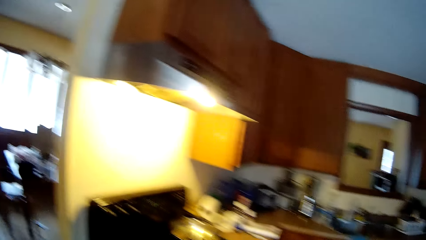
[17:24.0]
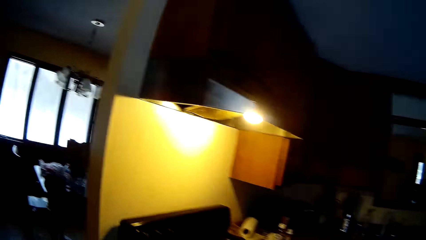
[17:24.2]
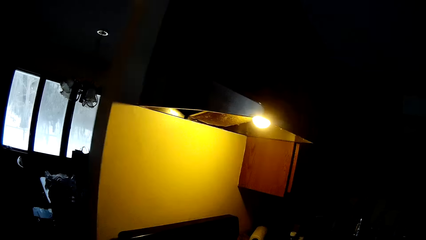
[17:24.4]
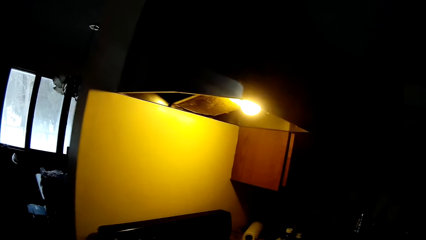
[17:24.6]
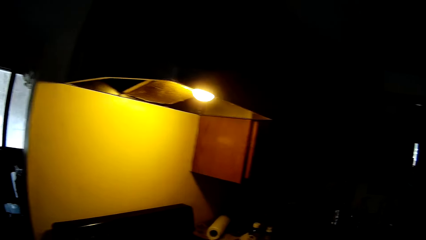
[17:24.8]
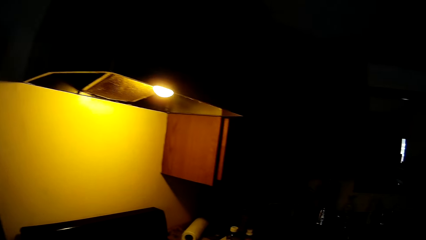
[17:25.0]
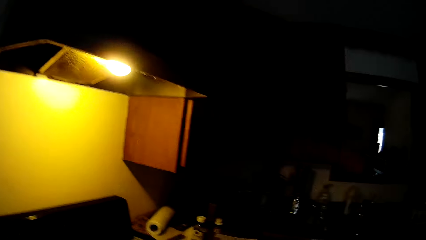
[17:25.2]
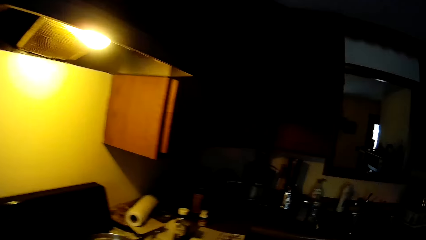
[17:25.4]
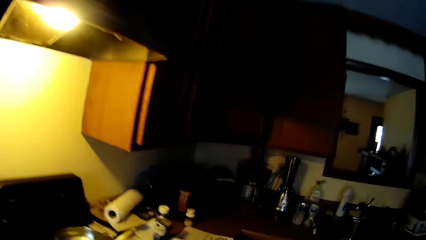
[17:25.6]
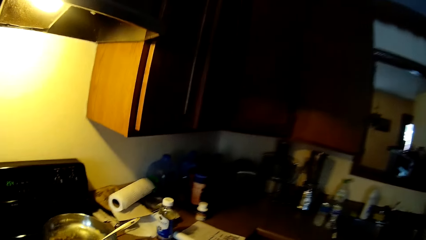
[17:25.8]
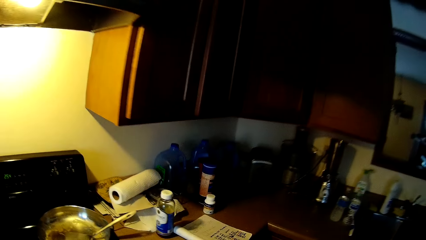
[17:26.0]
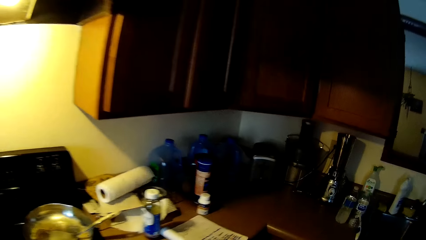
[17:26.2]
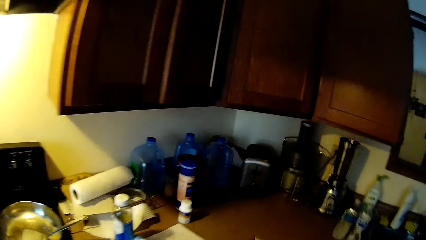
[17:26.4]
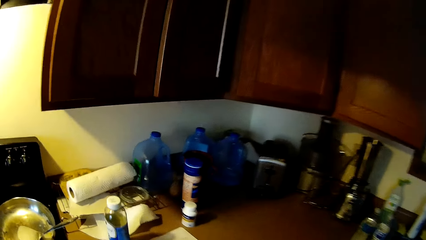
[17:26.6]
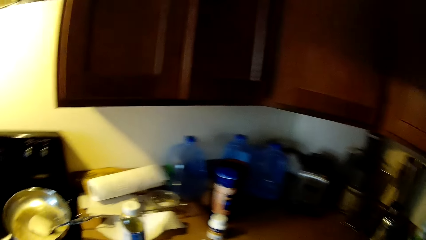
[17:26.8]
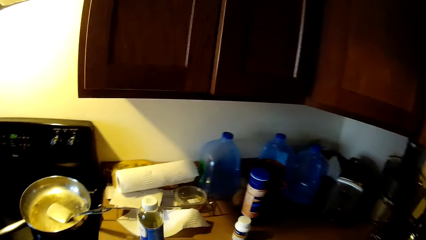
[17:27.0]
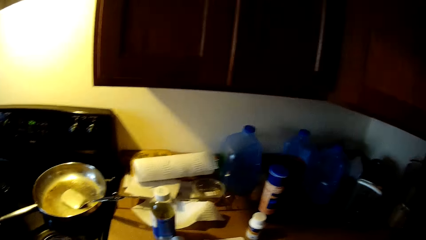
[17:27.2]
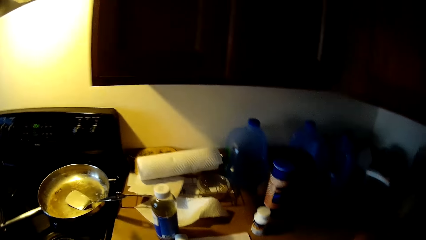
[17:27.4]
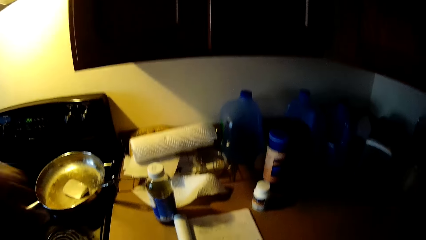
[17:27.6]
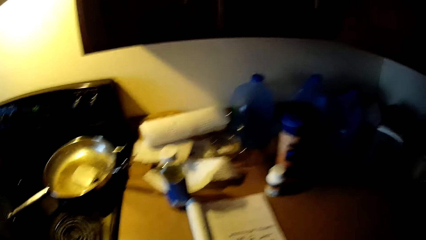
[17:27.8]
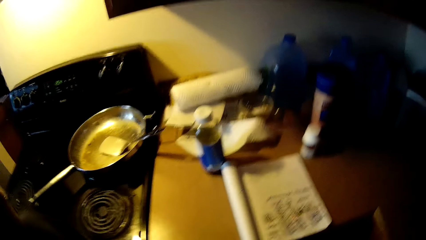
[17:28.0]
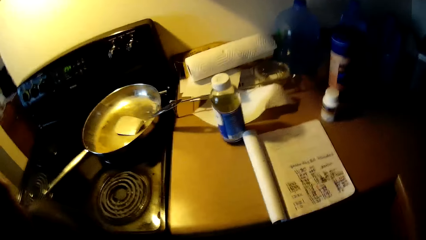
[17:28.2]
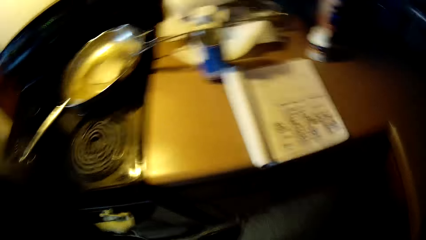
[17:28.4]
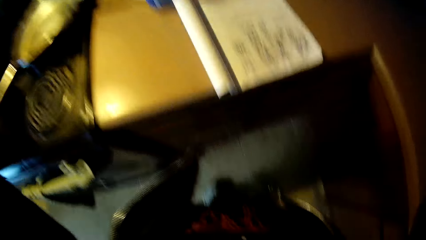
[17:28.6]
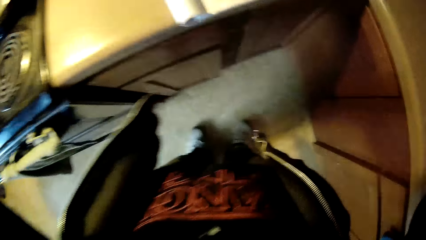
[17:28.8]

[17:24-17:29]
The camera wearer stares around the kitchen.
